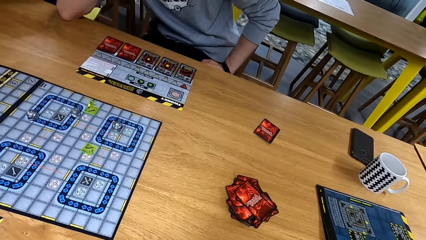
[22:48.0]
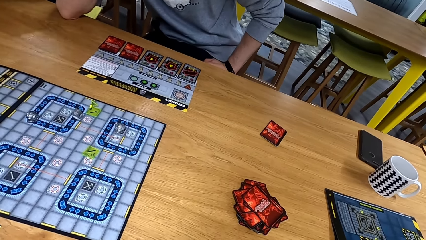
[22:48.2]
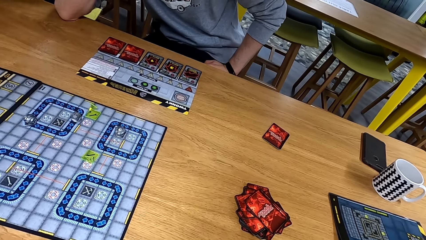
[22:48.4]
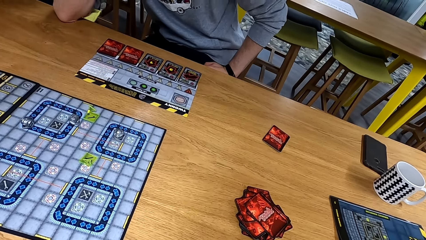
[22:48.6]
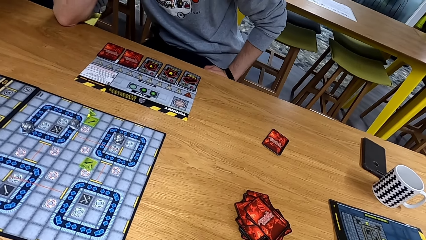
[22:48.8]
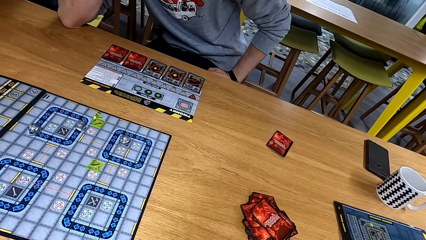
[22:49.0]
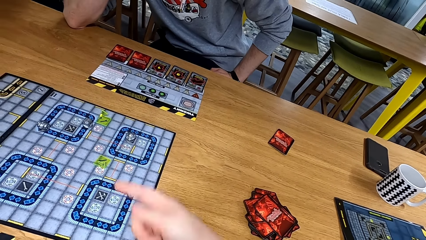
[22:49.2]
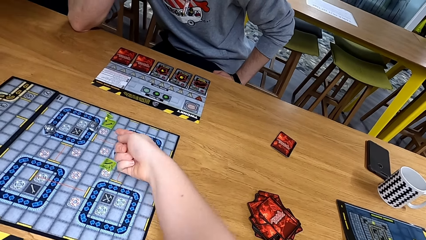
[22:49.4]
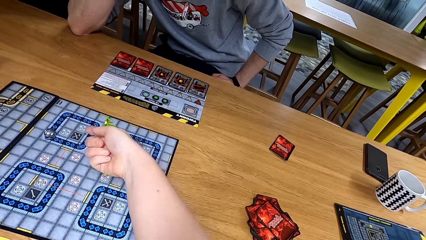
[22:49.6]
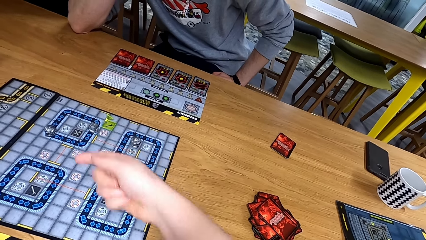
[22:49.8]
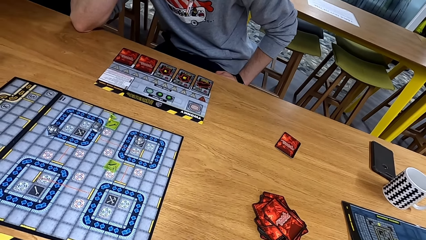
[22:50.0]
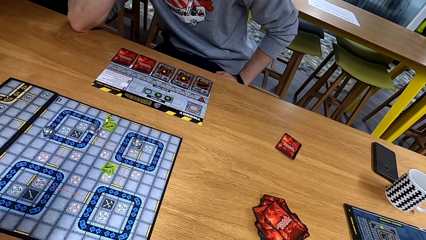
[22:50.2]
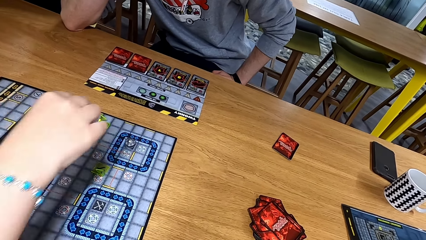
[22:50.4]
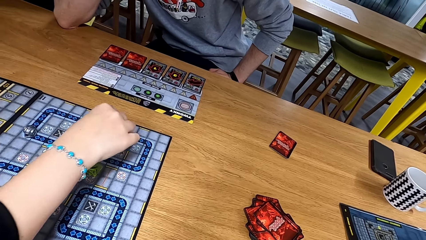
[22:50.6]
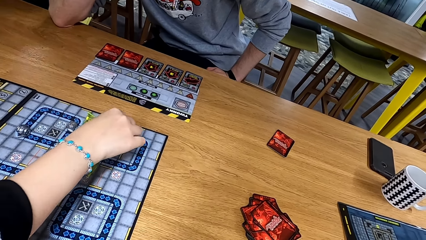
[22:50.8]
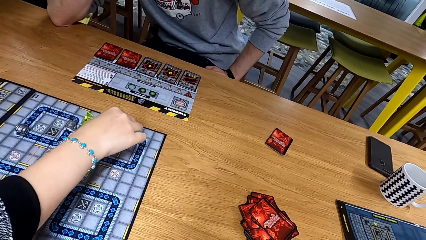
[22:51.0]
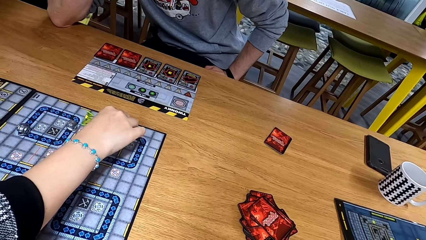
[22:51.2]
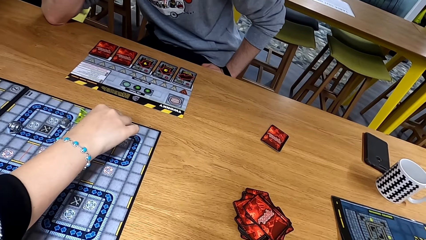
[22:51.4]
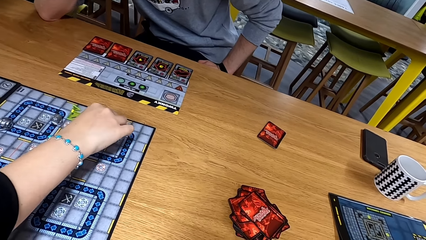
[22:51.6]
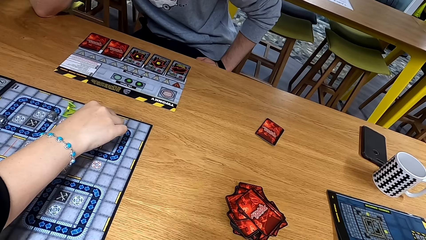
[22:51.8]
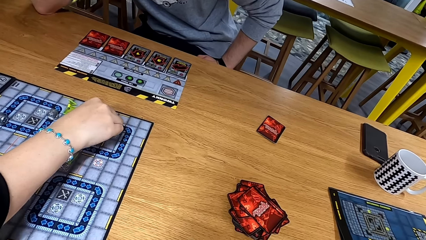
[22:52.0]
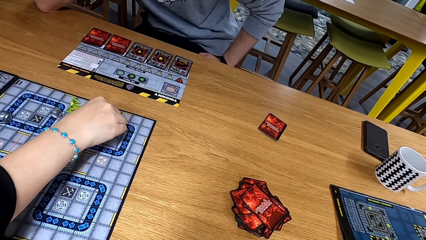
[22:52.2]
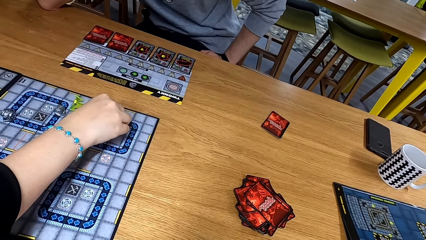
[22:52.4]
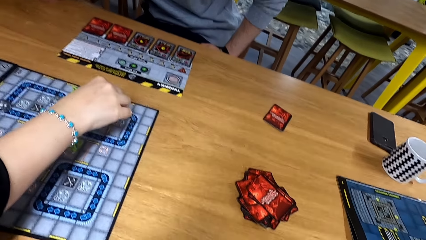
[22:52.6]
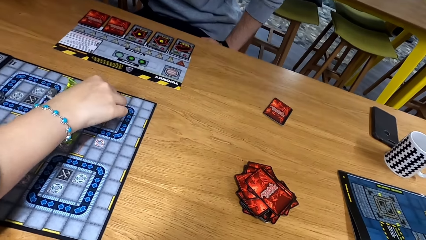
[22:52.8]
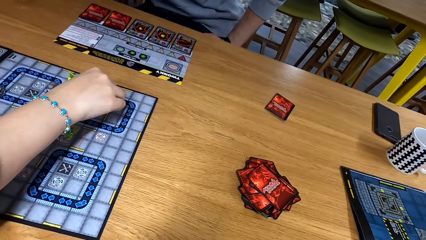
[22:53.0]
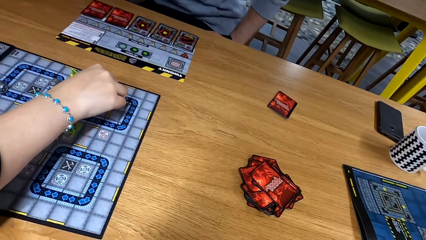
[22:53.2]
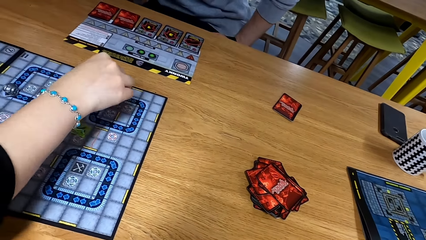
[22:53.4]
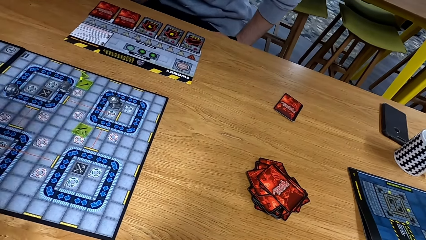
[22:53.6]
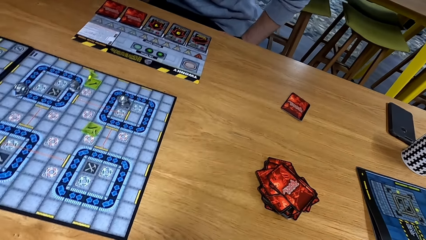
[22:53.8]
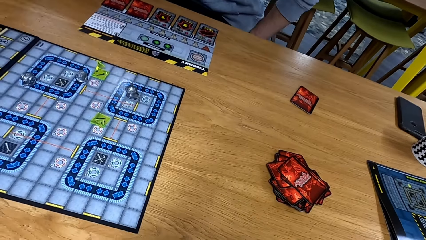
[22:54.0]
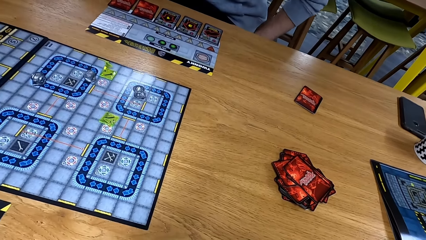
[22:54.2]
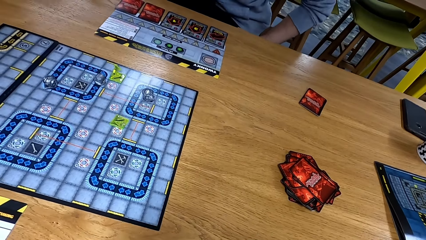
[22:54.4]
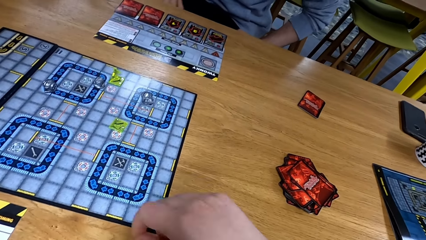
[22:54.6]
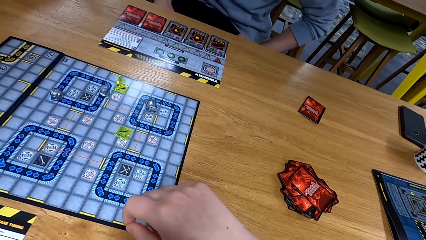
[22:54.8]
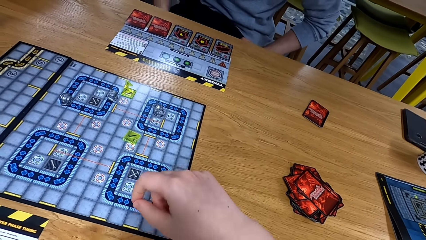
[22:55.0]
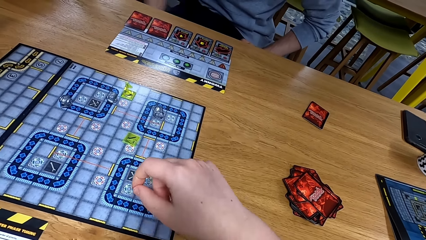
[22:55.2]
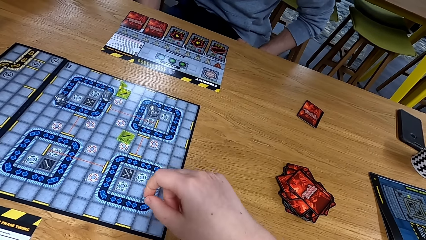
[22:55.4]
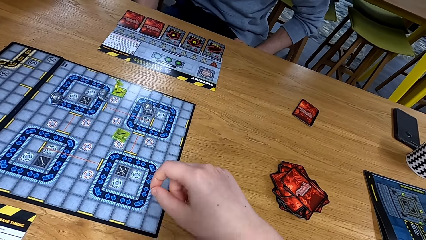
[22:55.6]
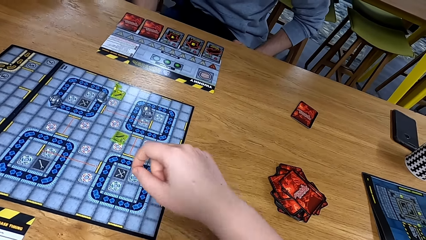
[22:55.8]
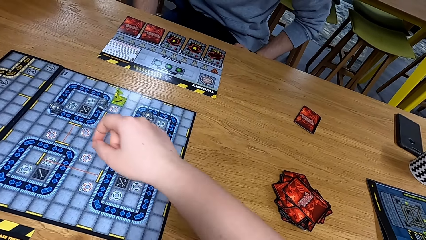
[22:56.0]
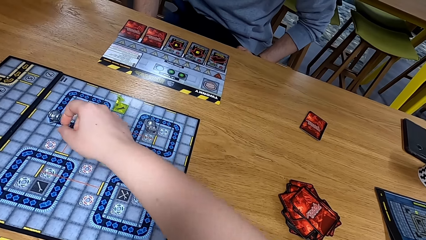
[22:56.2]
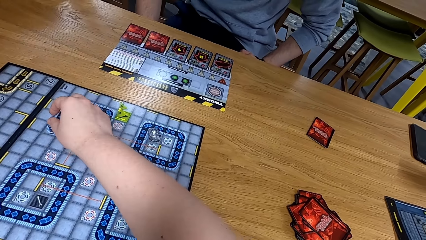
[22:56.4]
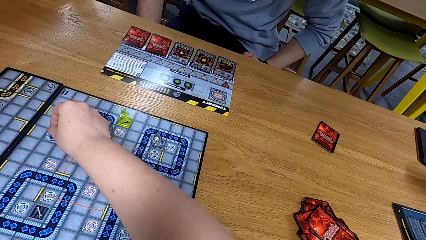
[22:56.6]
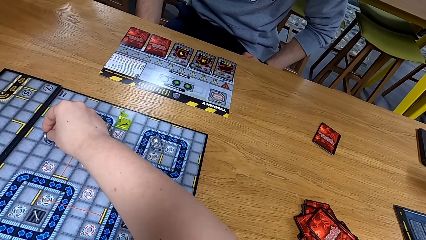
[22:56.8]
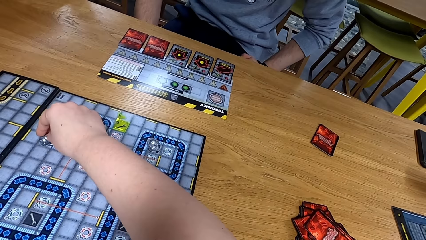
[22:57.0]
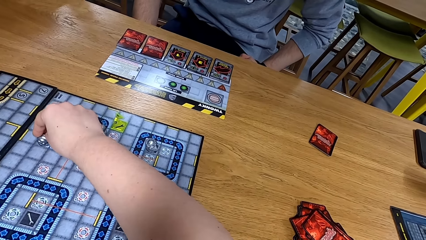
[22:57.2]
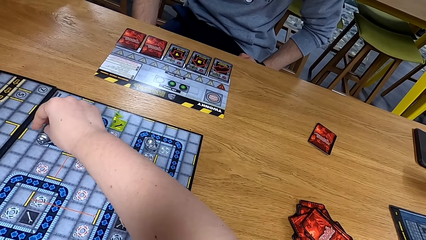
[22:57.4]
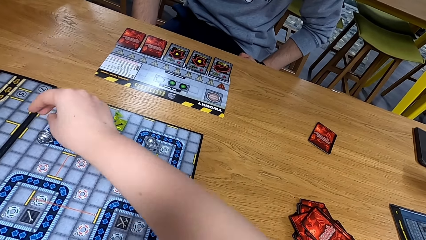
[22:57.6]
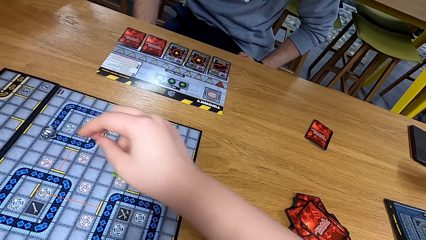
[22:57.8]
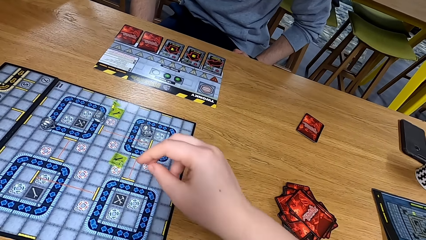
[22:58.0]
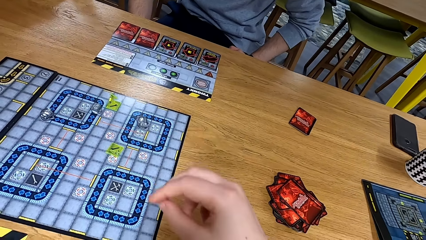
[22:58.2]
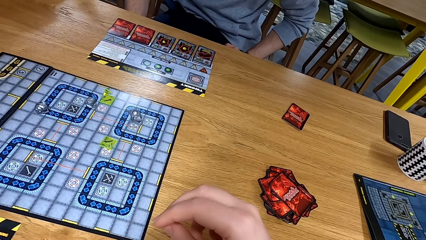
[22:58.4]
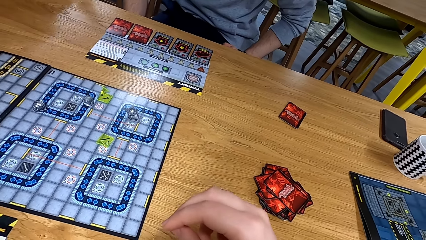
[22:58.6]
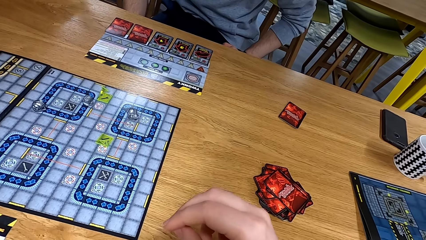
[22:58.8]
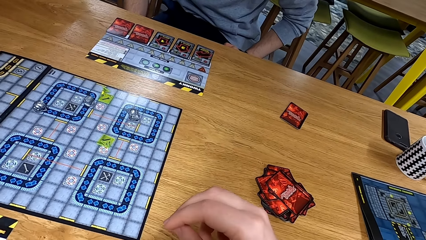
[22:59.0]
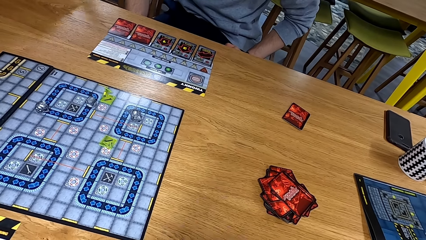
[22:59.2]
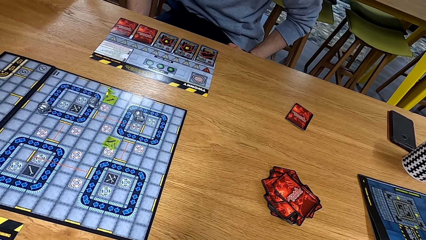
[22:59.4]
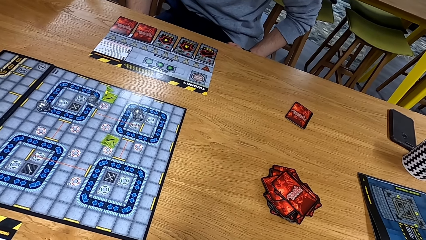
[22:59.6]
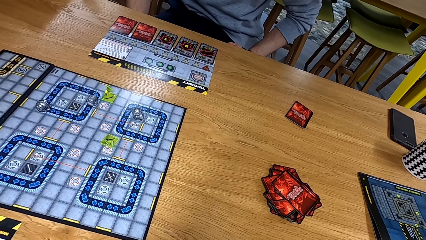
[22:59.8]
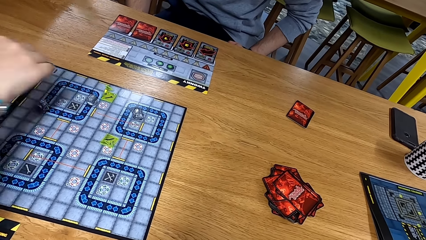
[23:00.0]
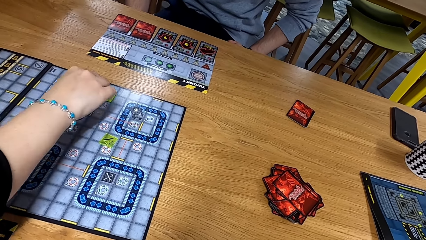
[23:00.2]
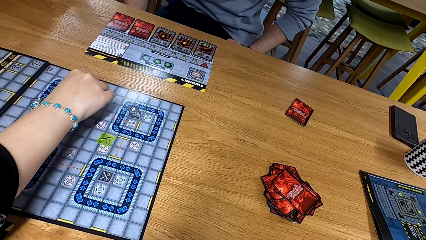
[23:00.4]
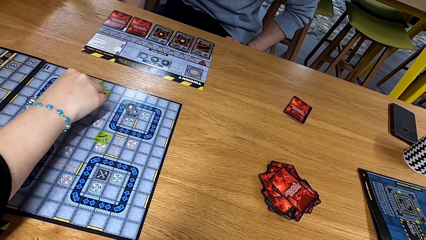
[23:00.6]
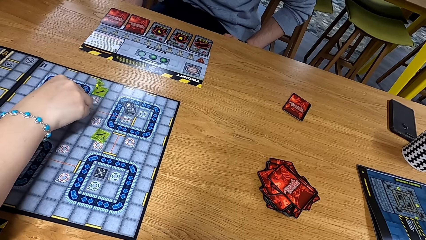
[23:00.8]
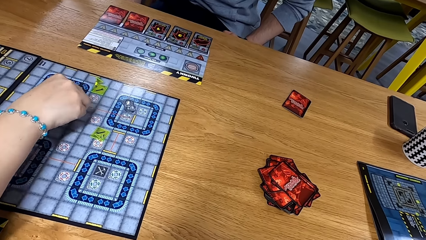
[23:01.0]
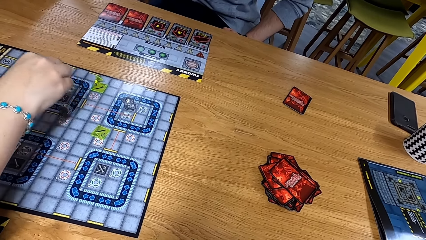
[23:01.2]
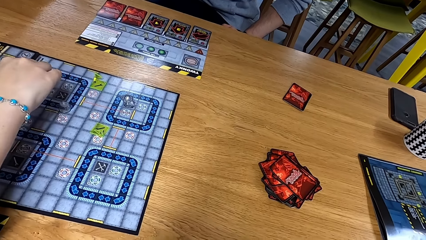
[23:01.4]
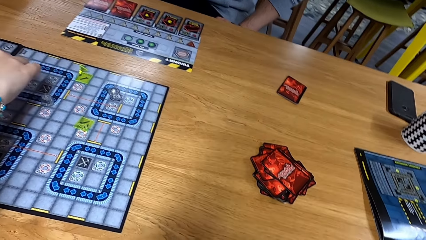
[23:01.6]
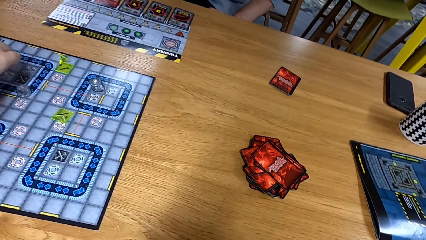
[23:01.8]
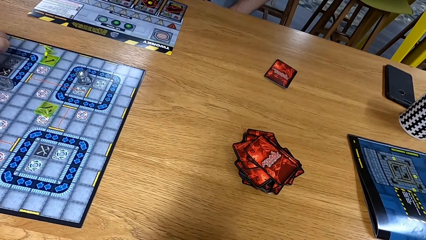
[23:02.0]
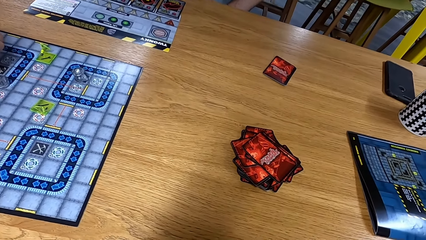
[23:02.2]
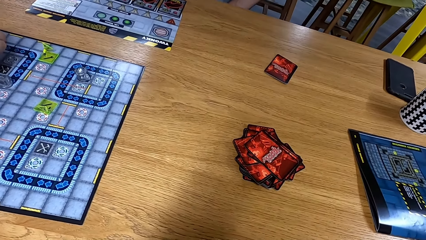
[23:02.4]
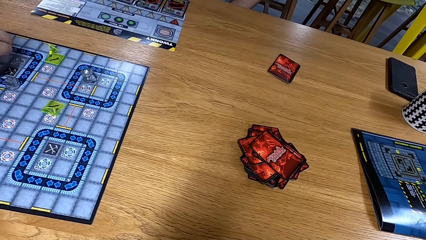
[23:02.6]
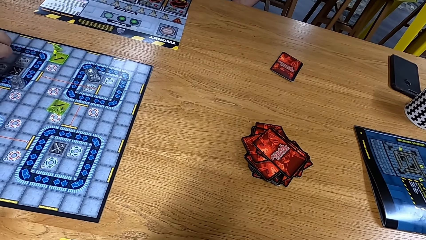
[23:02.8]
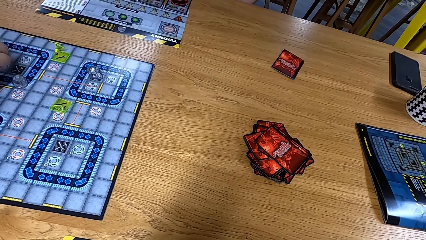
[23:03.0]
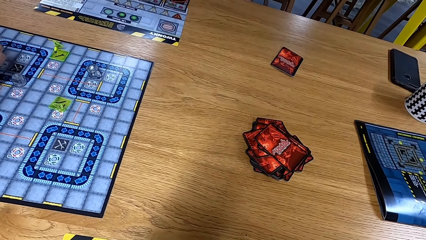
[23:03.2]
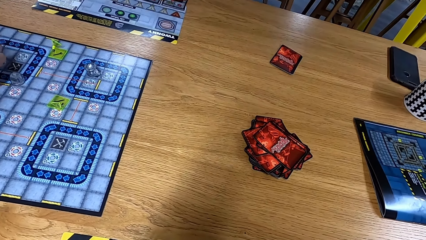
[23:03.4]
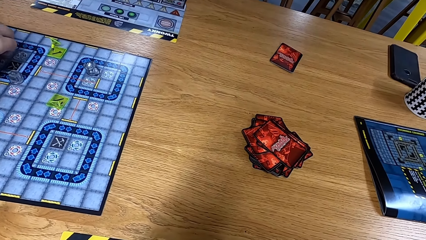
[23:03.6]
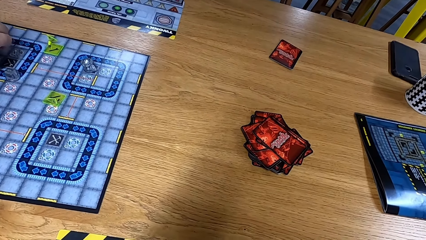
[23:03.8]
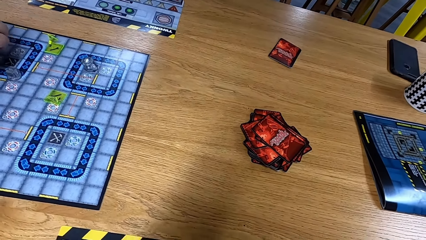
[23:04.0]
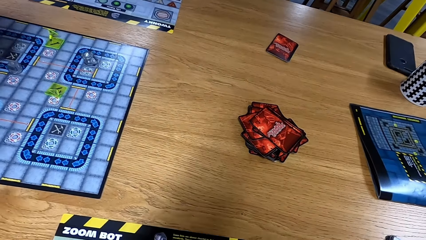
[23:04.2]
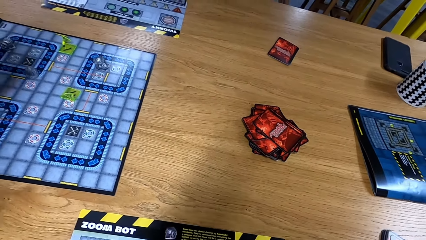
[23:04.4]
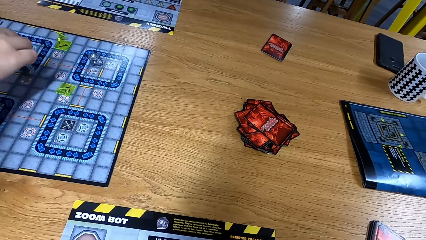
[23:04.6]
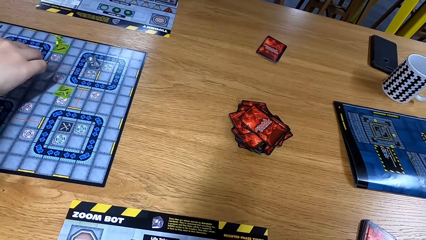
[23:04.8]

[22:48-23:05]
The camera wearer looks at the board, points at the board, and puts a hand over the board. A man moves a dice on the board. The camera wearer moves a dice on the board. The man moves a dice on the board.
